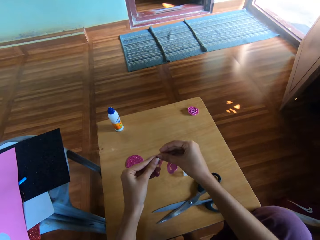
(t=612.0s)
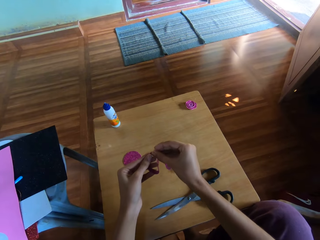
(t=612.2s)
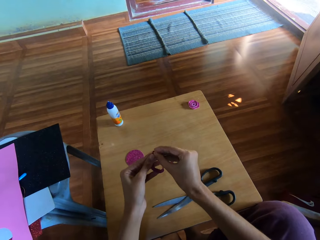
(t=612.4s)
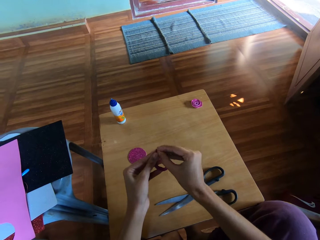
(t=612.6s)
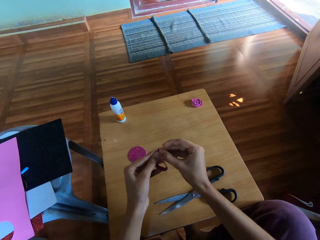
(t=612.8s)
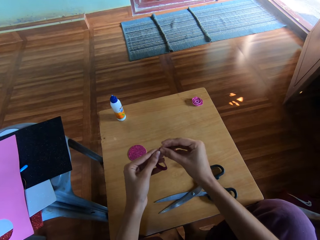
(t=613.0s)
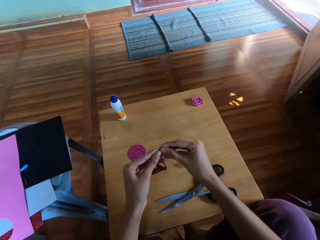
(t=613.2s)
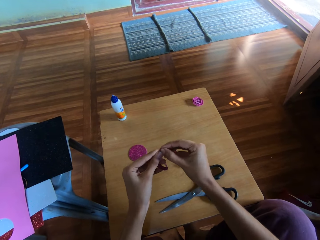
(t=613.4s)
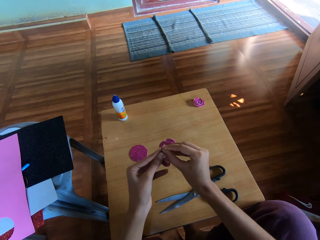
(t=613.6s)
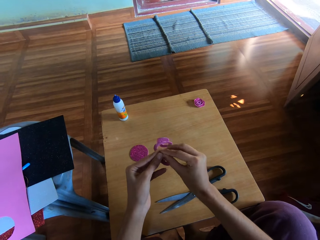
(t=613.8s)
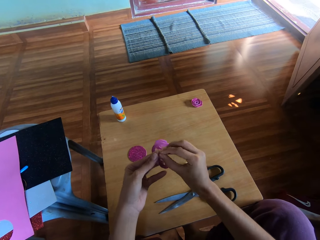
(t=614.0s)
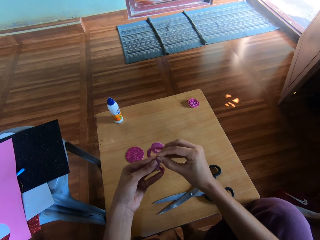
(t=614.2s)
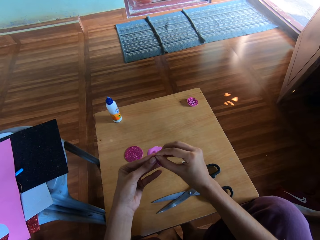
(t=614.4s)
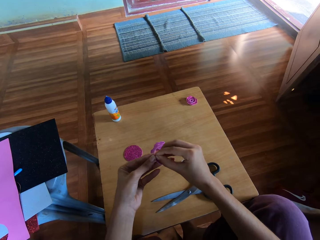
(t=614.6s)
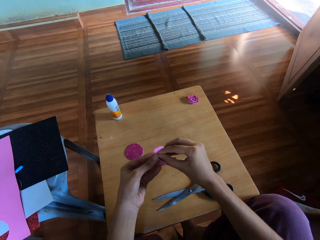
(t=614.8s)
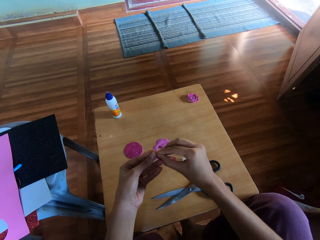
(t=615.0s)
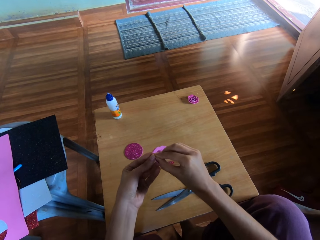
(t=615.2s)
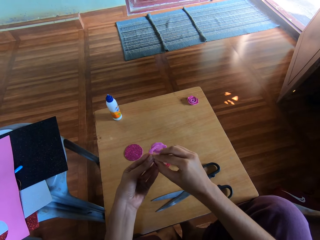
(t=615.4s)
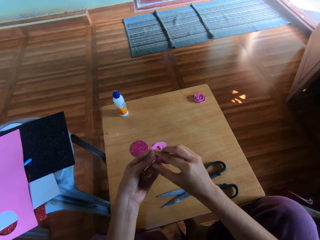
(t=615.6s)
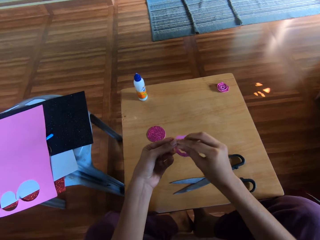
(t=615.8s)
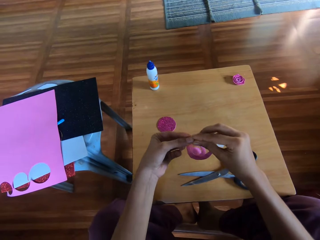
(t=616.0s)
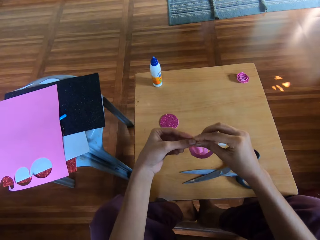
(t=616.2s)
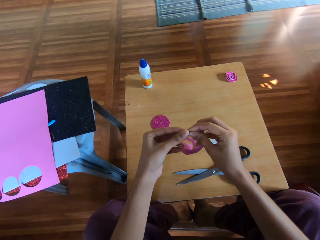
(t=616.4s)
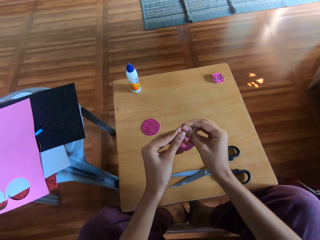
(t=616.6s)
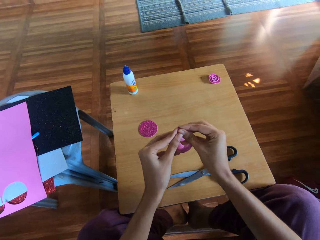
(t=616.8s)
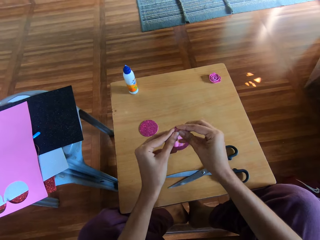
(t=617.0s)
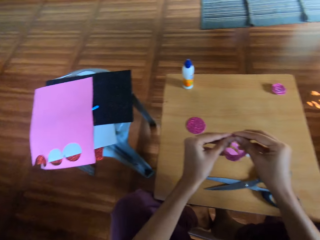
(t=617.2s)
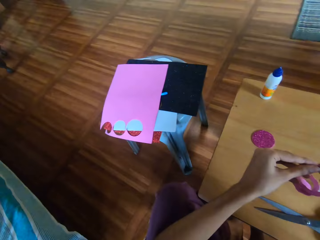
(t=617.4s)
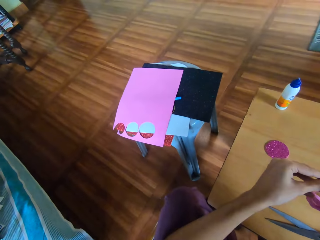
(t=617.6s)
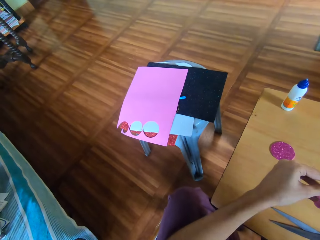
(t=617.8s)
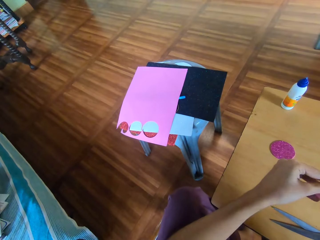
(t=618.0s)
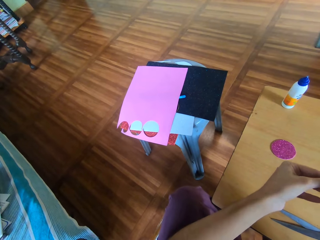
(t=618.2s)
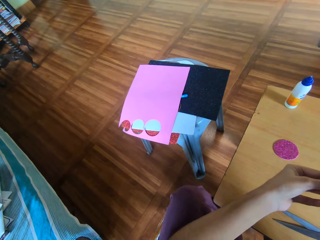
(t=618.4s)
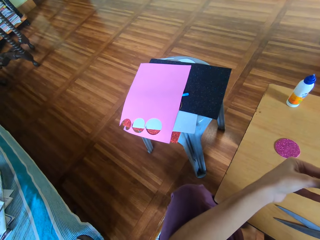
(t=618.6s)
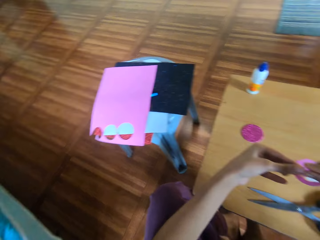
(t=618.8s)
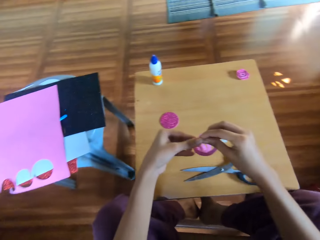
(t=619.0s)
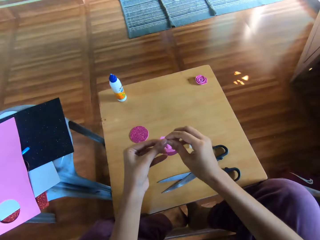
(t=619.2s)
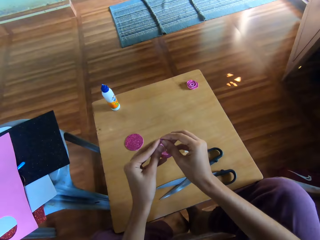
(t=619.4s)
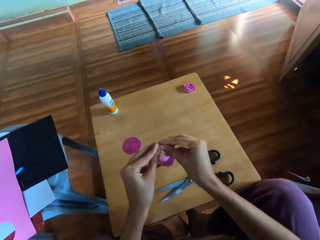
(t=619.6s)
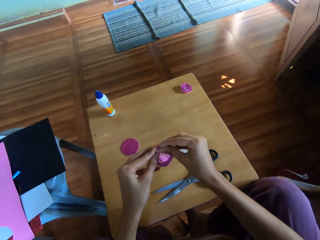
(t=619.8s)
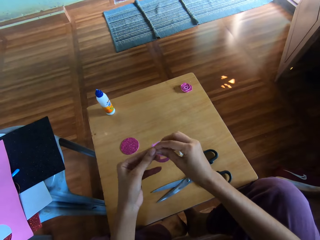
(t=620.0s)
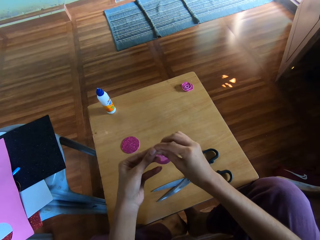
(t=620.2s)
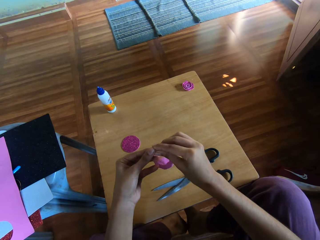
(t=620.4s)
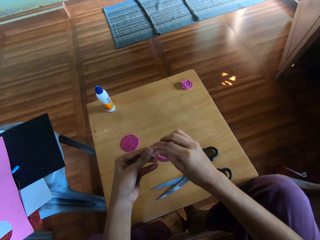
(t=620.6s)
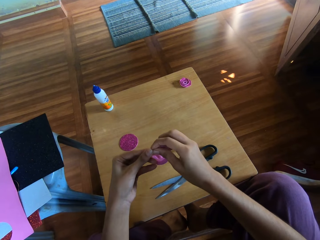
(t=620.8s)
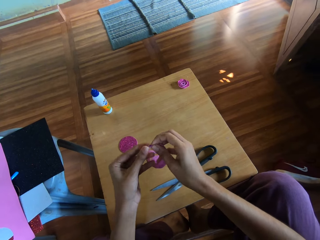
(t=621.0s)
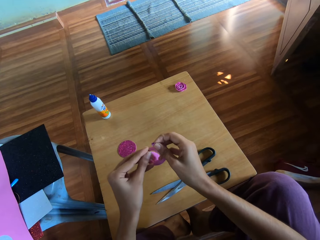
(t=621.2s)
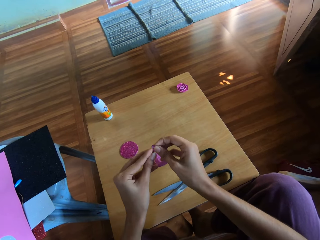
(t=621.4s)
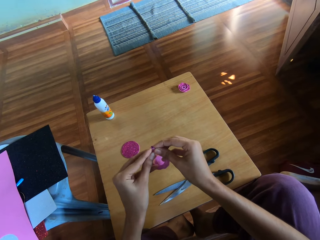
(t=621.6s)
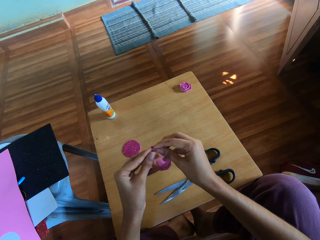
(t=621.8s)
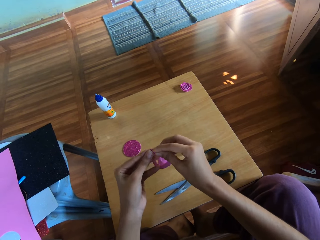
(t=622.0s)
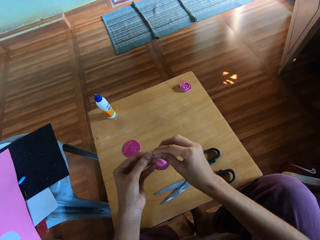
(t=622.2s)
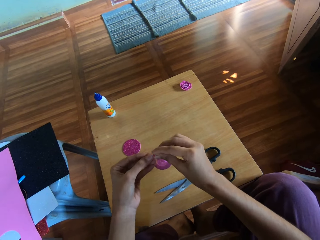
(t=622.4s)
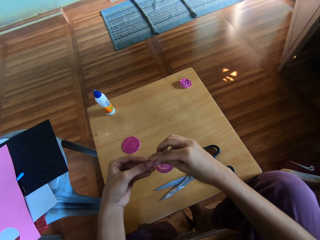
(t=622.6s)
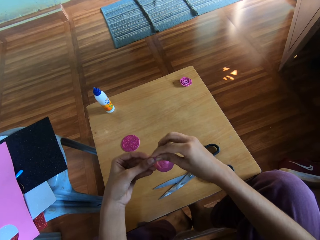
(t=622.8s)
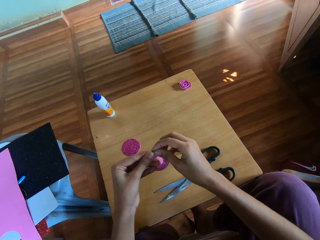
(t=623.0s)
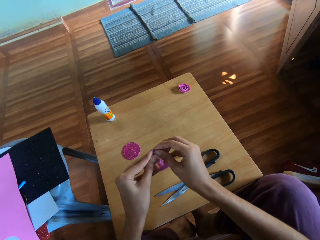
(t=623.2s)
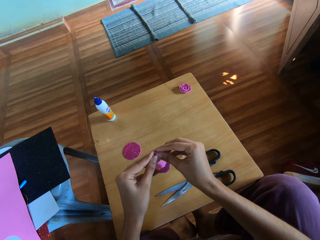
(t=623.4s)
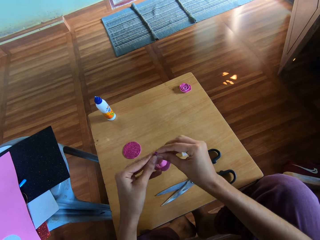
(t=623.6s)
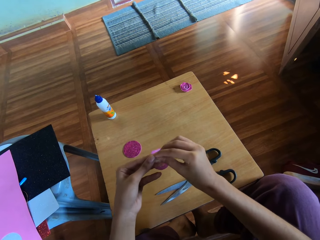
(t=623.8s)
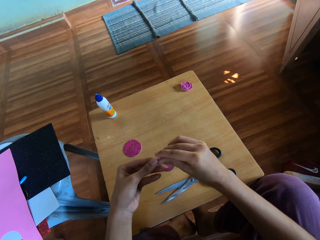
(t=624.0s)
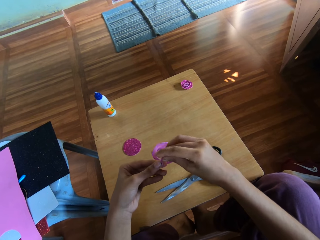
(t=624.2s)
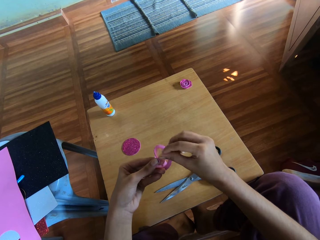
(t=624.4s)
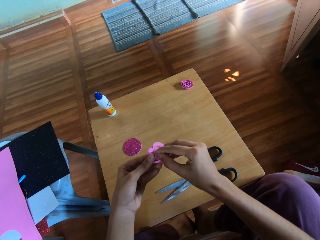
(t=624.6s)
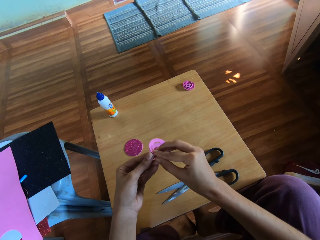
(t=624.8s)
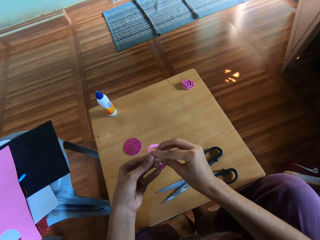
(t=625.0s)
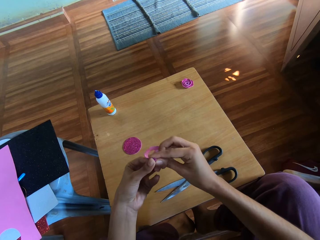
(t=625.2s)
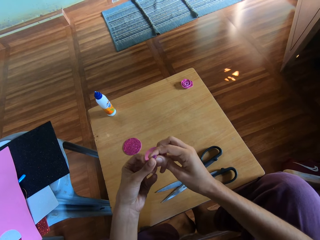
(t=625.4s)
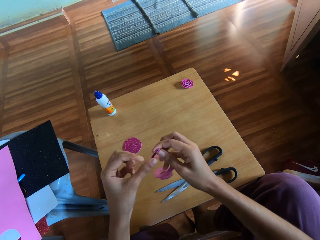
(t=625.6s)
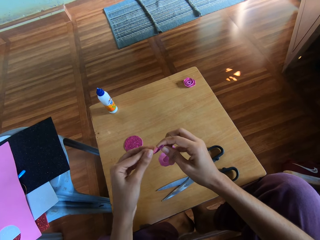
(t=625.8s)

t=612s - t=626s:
The camera wearer looks at the craft paper. They fold the craft paper.

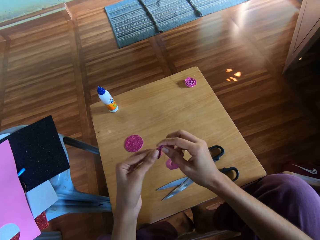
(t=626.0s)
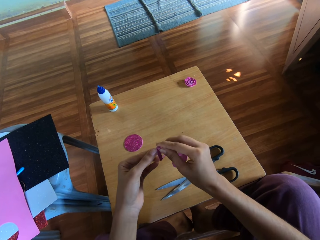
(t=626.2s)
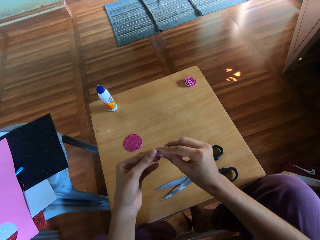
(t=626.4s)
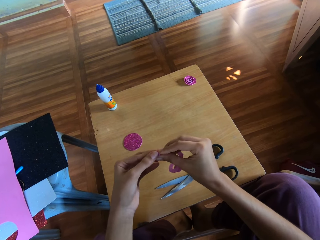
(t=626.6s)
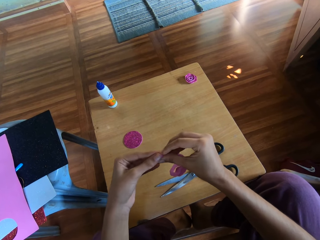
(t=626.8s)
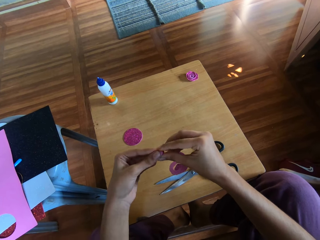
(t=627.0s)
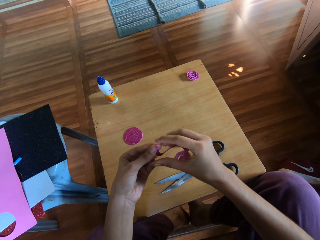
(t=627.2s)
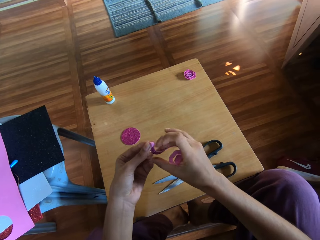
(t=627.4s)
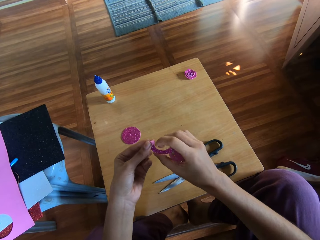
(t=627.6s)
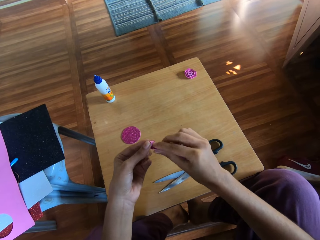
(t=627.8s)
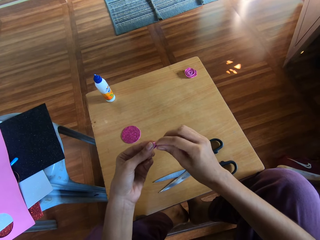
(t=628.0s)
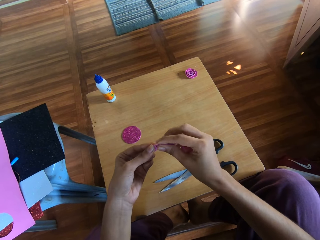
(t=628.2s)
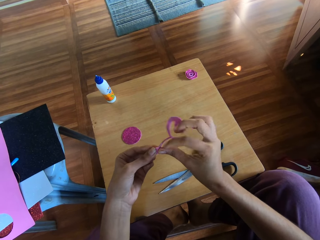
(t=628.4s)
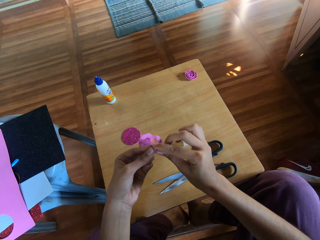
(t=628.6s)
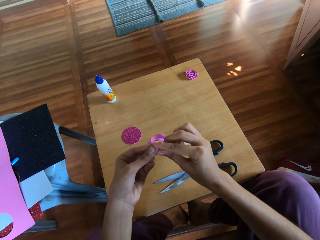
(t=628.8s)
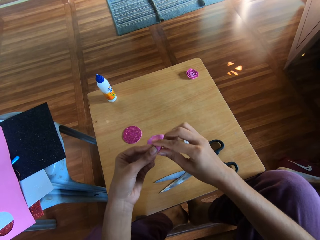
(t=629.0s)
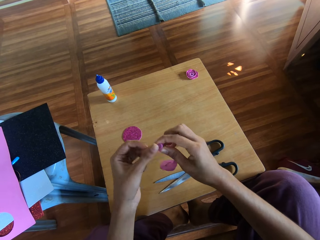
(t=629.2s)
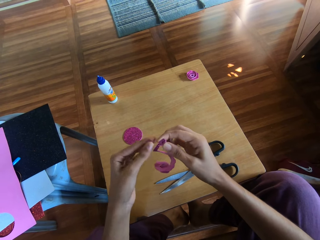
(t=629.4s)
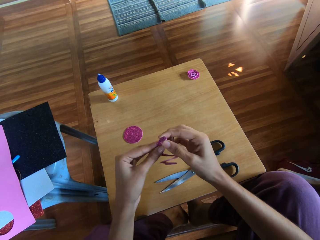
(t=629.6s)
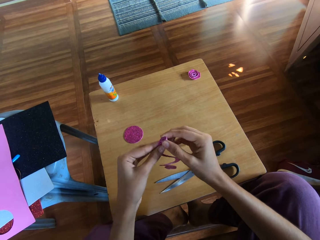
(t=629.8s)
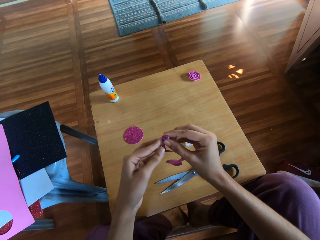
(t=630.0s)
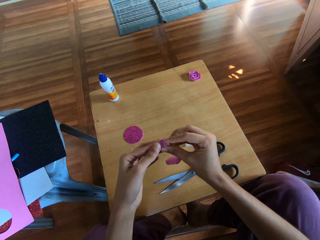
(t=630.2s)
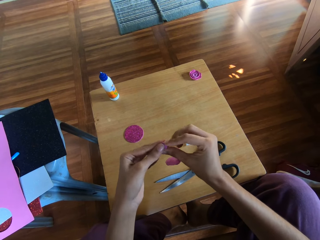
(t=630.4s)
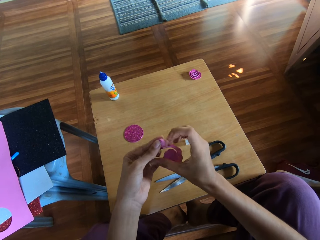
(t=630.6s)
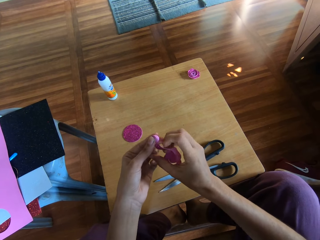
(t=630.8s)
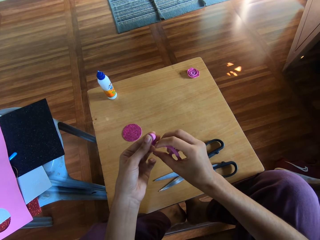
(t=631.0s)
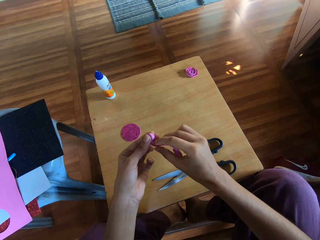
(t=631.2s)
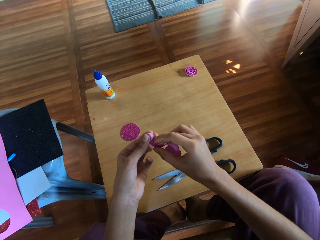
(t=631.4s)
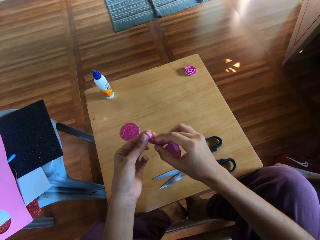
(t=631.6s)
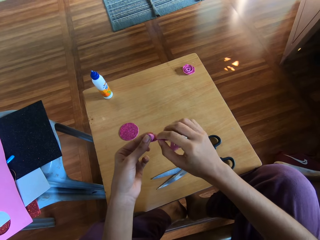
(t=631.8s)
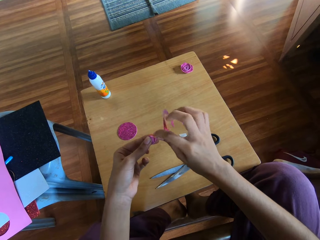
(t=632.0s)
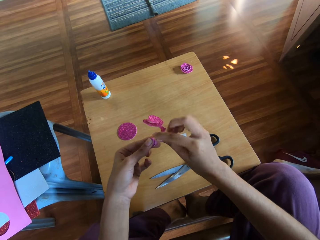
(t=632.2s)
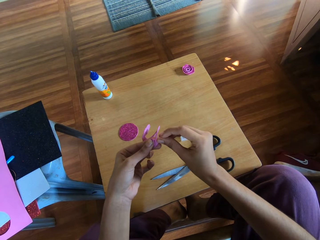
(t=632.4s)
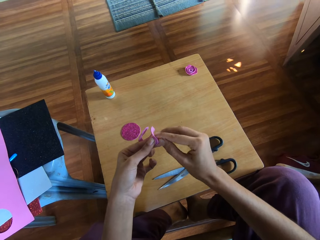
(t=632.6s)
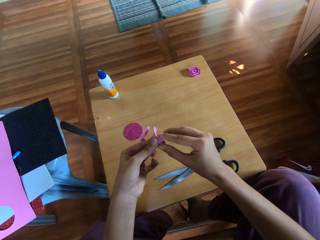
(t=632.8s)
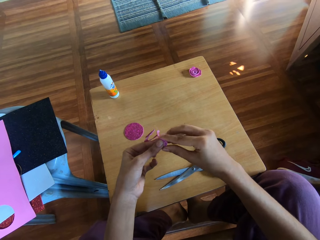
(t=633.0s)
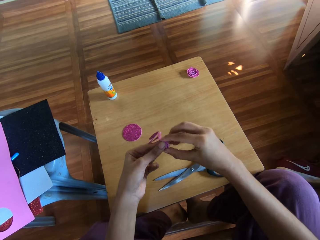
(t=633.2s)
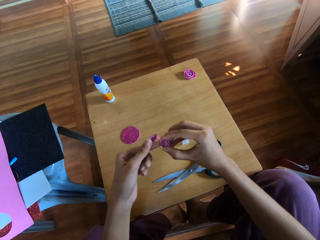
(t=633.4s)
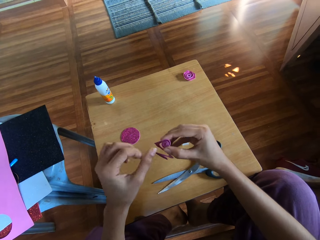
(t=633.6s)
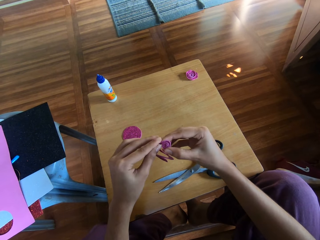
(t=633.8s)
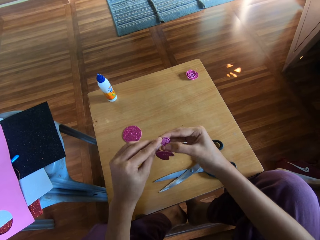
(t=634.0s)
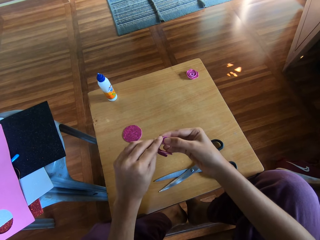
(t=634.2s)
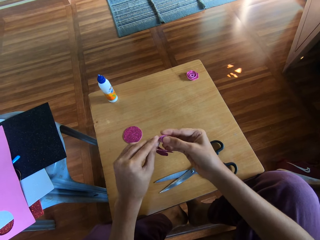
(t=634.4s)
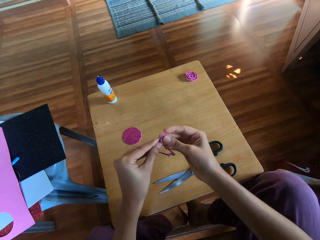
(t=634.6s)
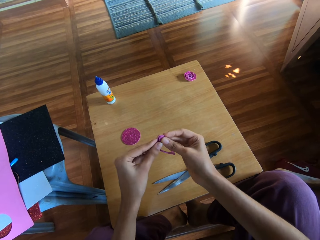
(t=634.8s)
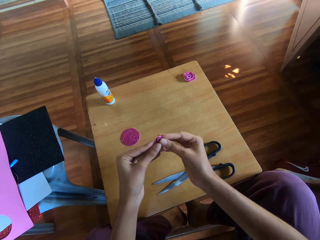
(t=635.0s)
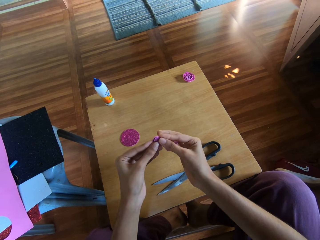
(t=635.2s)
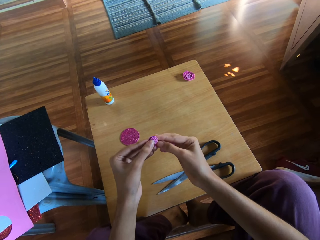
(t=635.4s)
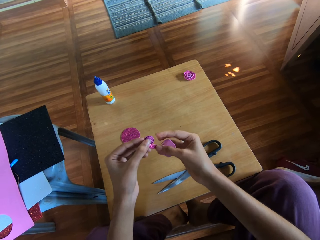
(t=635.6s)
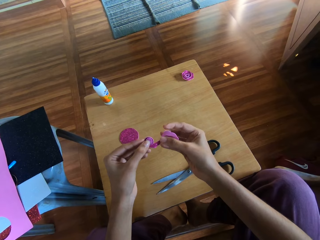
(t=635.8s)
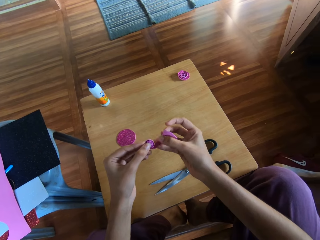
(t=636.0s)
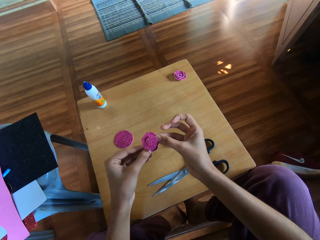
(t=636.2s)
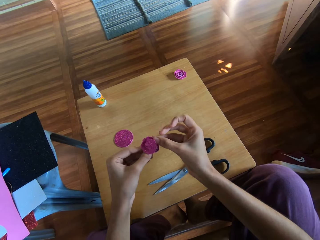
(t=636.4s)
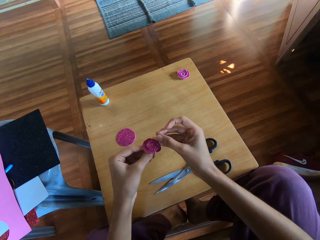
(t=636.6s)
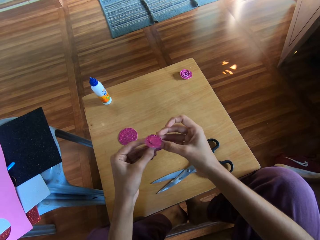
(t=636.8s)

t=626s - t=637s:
The camera wearer folds the craft paper.
